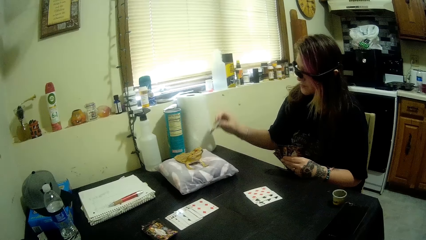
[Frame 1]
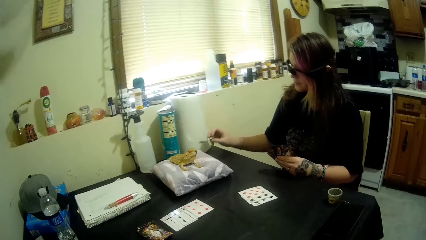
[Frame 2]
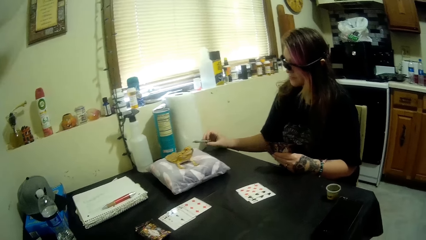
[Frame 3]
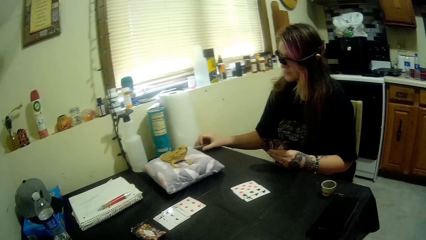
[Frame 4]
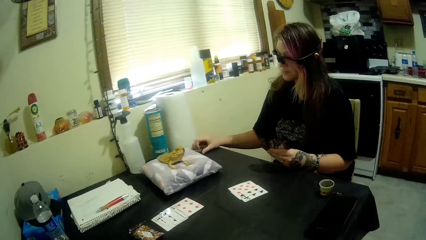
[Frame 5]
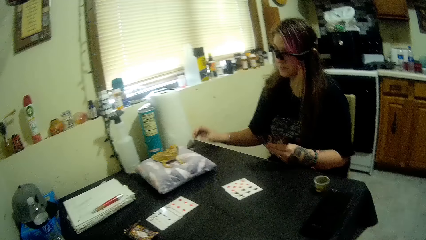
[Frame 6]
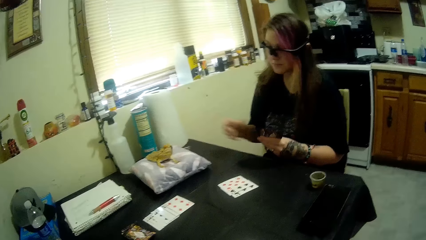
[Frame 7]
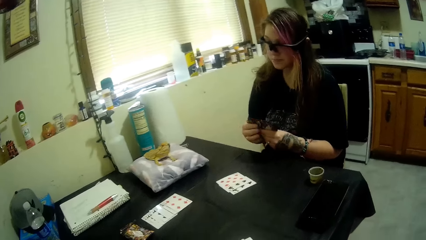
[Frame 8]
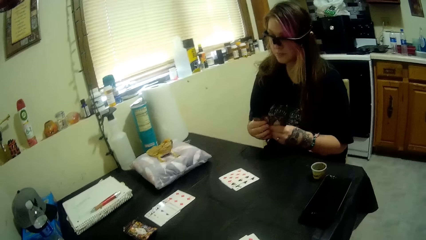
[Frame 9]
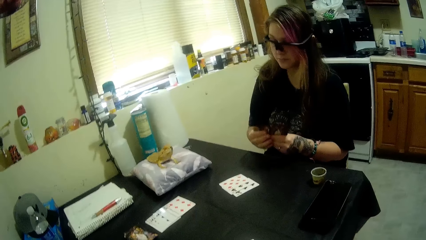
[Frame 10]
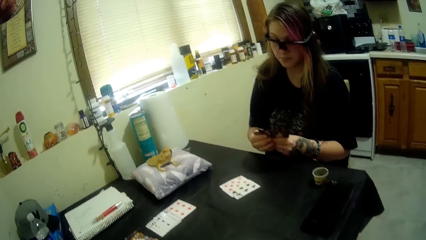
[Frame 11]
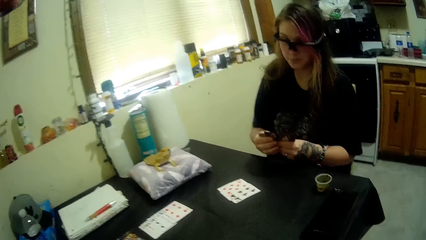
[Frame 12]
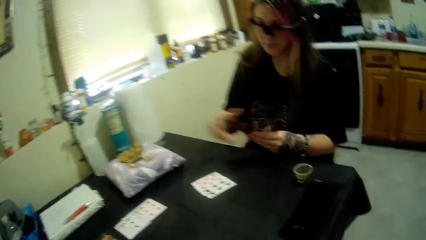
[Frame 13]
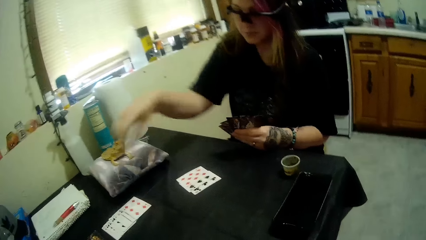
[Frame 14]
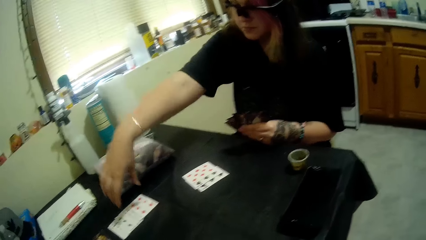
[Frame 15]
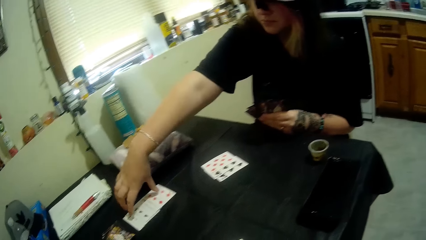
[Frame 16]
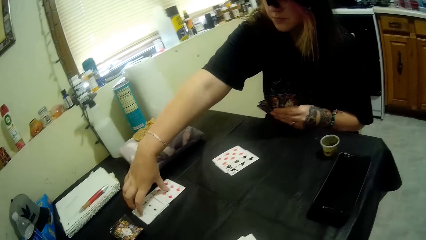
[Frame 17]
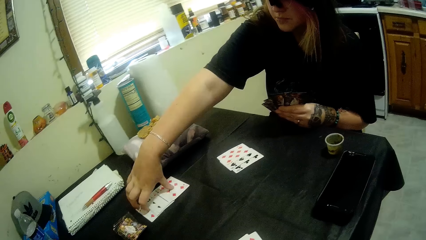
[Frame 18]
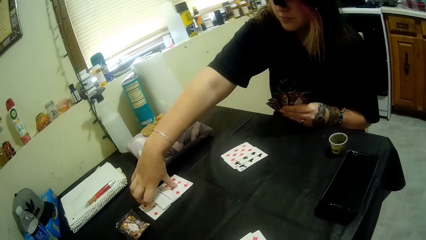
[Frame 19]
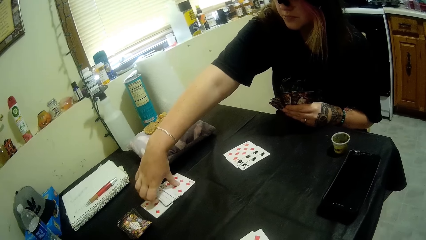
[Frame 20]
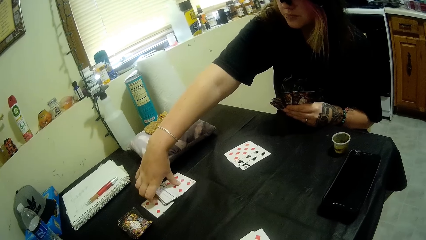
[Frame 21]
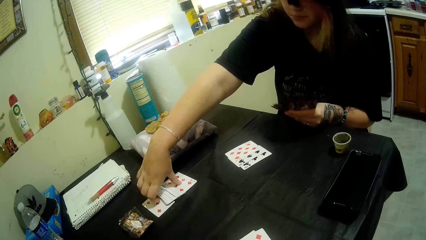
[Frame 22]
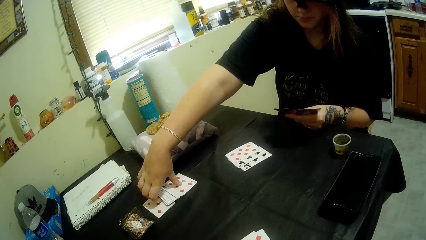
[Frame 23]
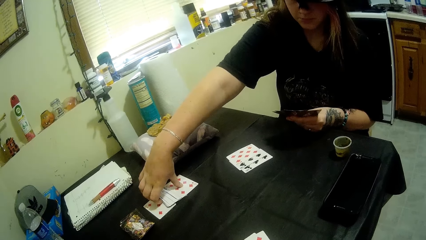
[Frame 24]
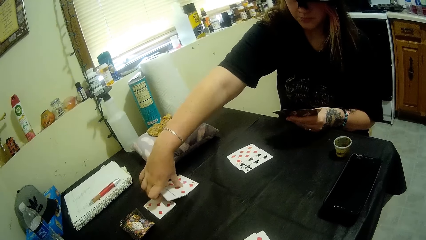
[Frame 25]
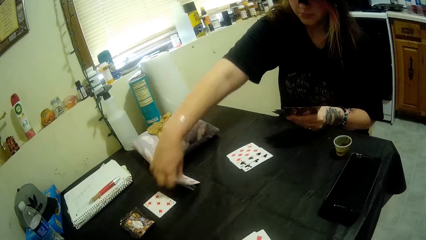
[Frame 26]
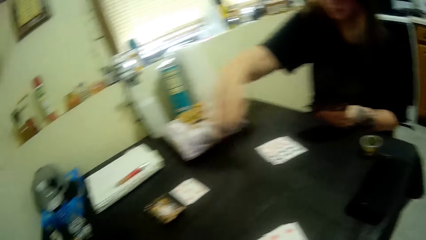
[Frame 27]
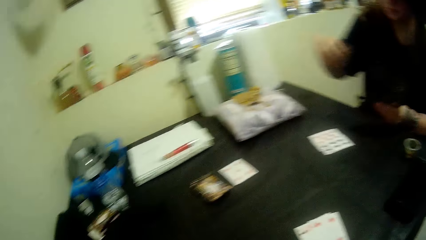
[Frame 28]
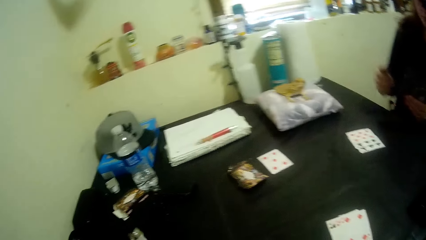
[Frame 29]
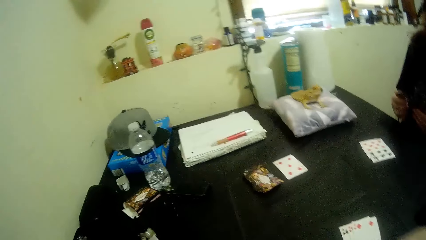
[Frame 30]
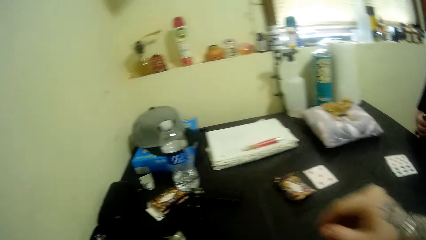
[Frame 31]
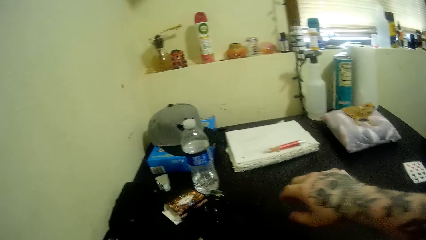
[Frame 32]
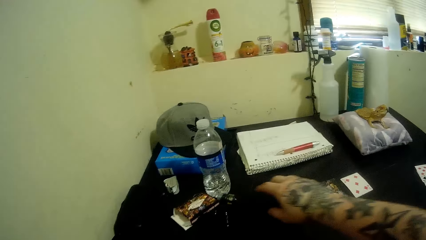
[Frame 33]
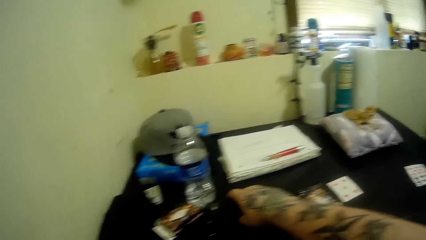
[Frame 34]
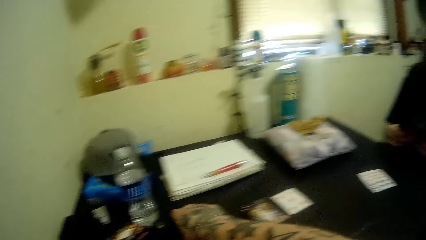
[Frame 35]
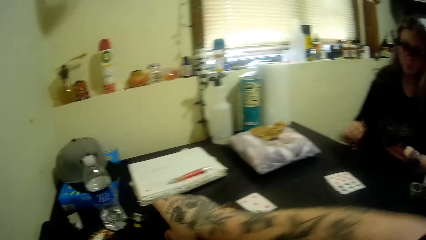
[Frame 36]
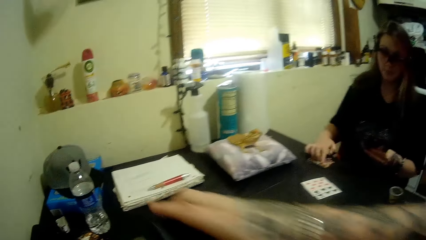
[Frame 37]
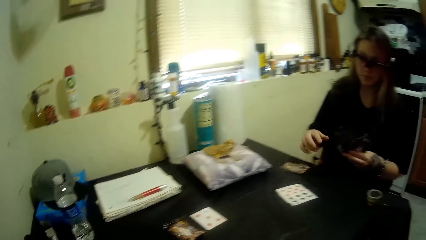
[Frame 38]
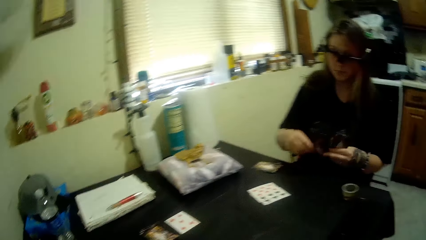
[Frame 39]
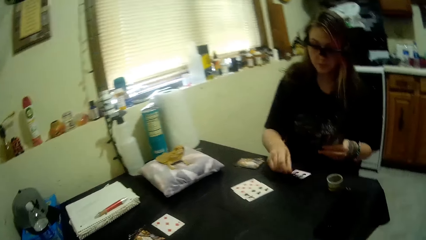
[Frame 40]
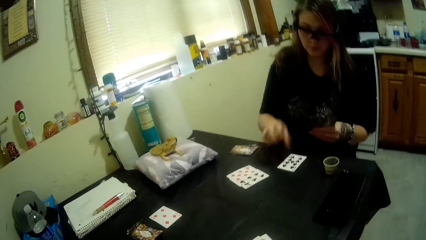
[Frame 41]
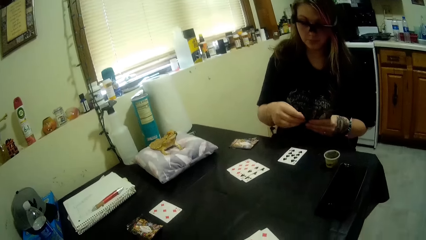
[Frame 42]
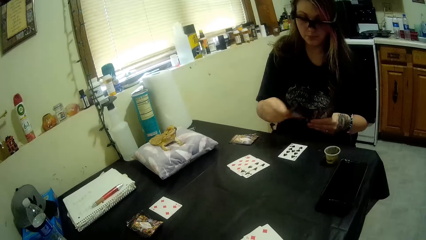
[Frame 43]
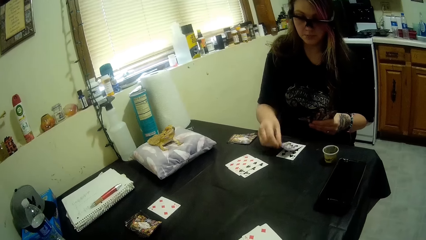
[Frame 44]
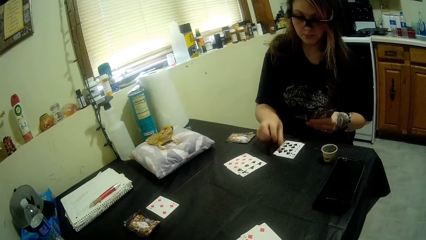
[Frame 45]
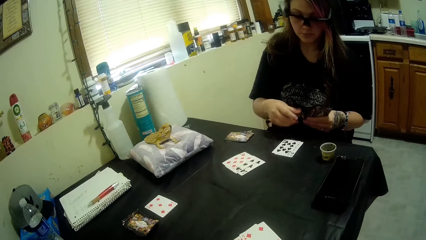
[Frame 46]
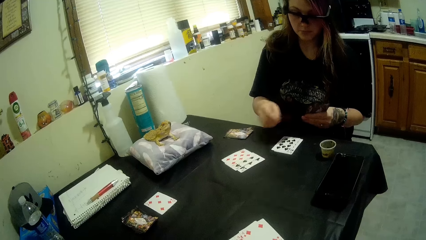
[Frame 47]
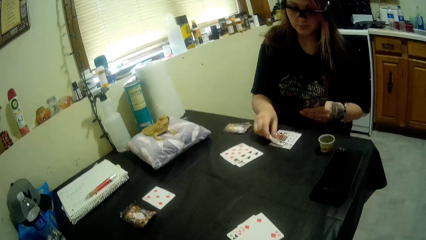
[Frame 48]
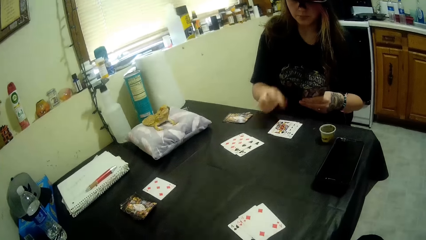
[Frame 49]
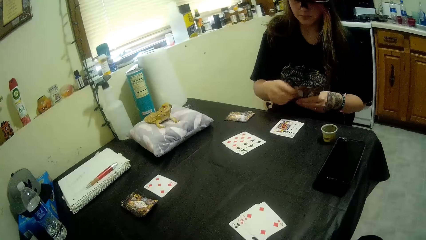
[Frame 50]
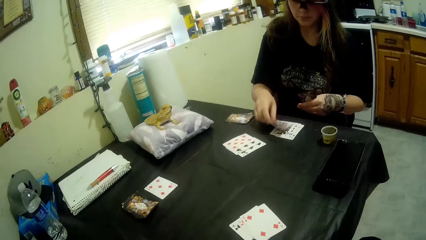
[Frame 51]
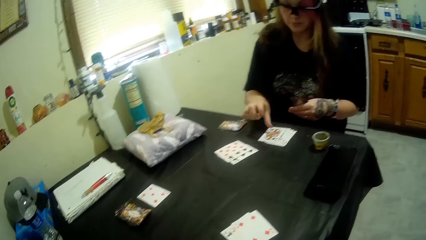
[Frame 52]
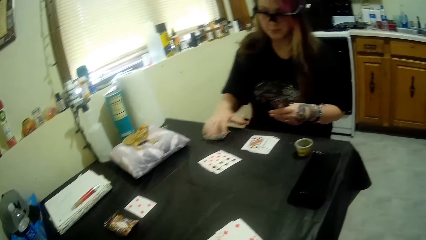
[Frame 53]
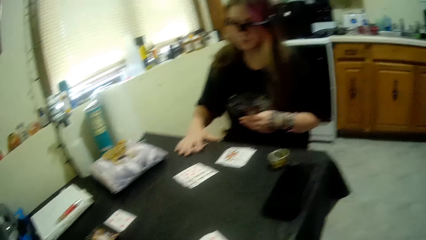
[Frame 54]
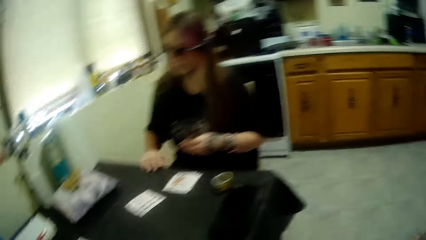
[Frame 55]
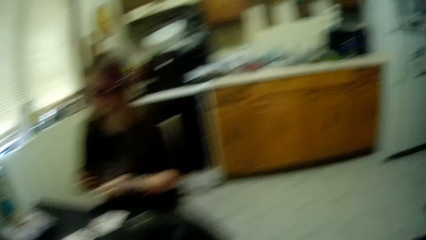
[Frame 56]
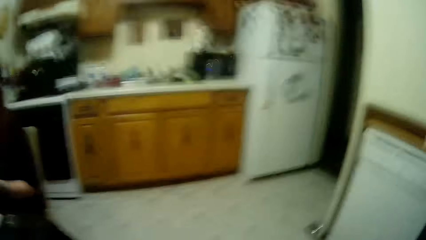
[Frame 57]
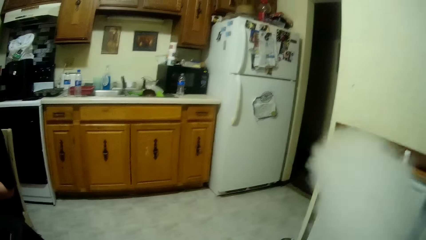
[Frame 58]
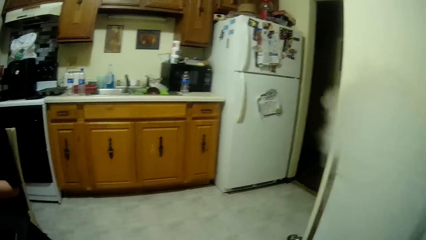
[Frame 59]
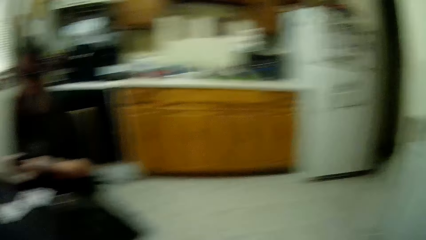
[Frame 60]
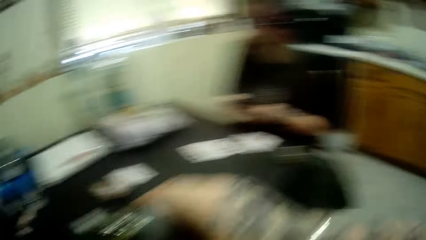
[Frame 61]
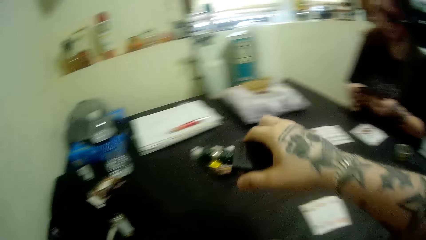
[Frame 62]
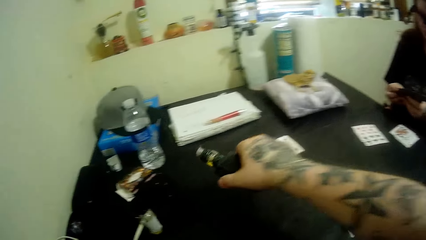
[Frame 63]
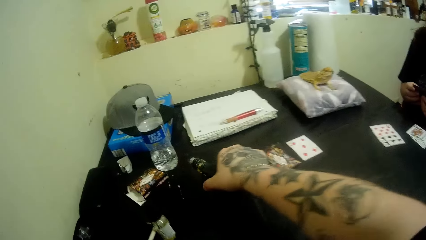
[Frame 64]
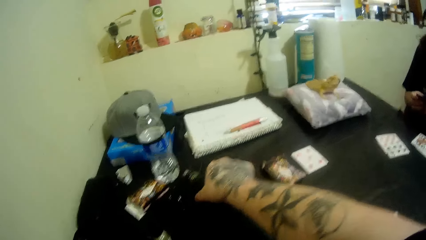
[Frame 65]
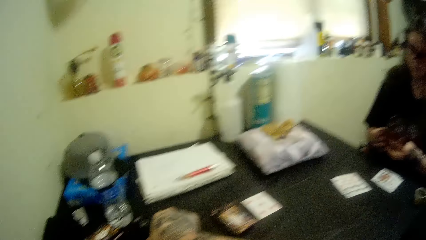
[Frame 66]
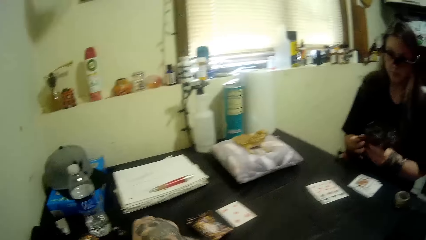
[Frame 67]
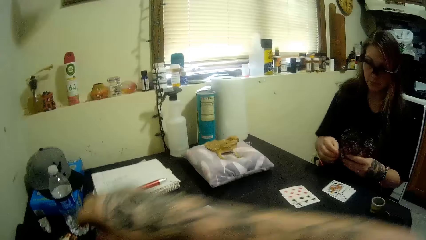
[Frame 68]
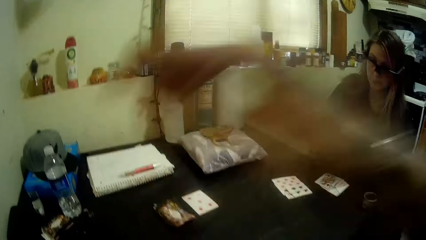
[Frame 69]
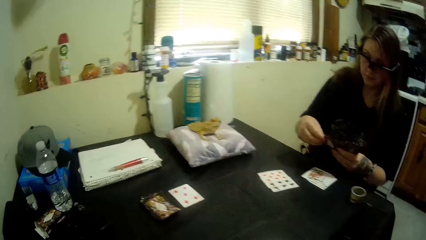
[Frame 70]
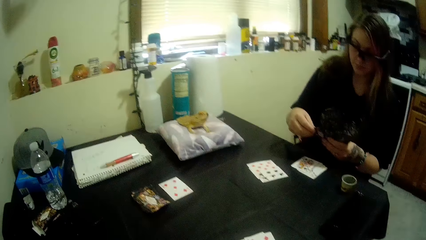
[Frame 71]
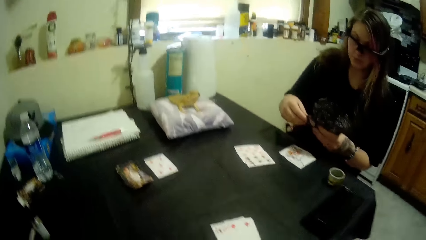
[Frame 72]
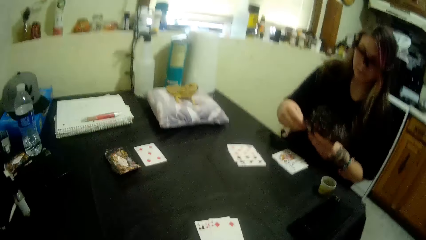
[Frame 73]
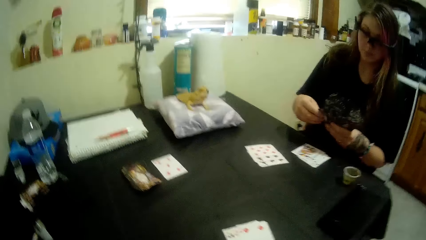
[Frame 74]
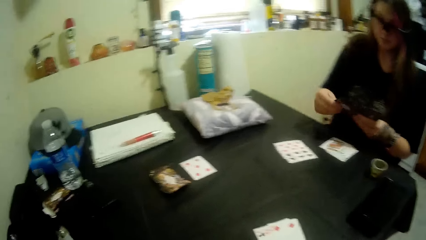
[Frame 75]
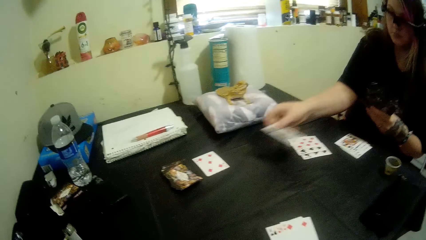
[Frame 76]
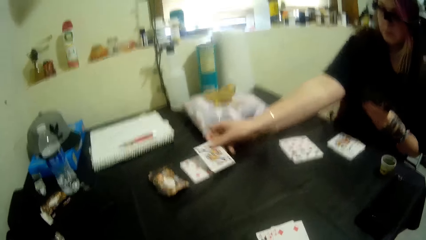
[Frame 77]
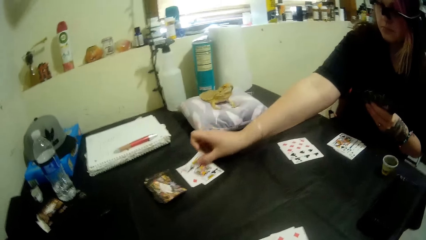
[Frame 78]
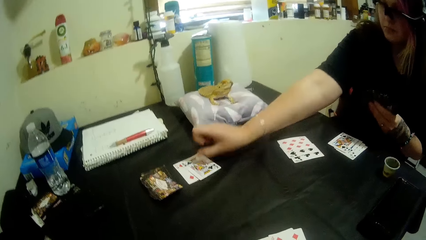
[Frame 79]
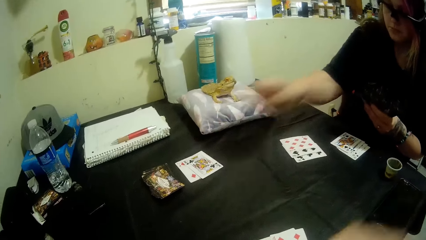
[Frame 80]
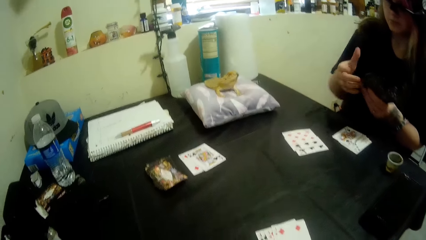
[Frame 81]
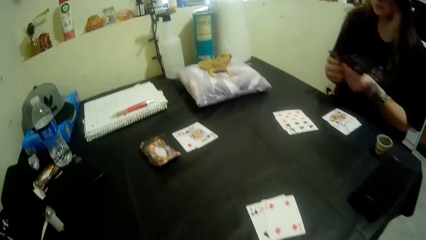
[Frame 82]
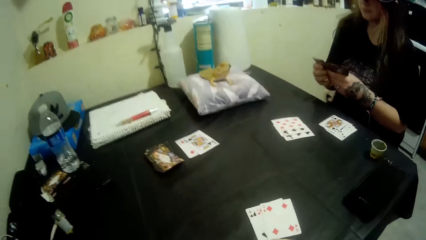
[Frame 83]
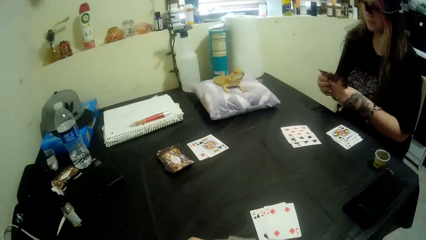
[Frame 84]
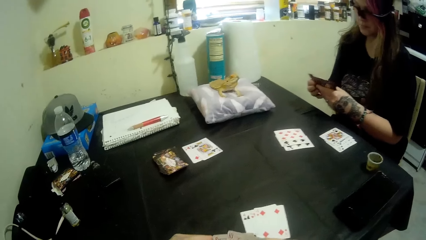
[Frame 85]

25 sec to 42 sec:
A woman drops the syringe on the table with her right hand, holds the cards in her left hand with her right hand too, and picks up some cards from the table with her right hand. The camera wearer picks up a portable bottle of shisha from the table with his right hand. The woman places the cards in her left hand on the table with her right hand and picks up the cards from the table with her right hand. The camera wearer drops the portable bottle of shisha on the table with his right hand. The woman drops a card on the table with her right hand.
